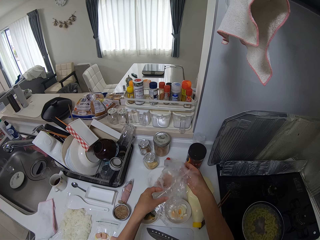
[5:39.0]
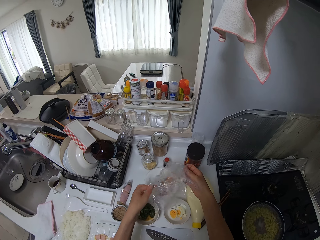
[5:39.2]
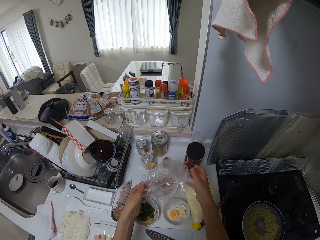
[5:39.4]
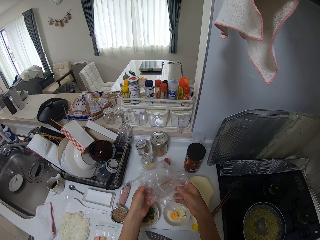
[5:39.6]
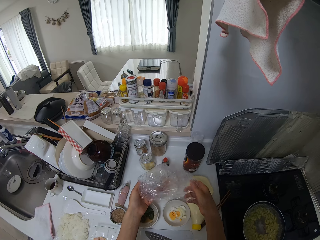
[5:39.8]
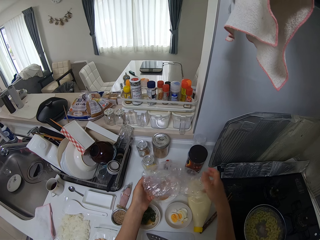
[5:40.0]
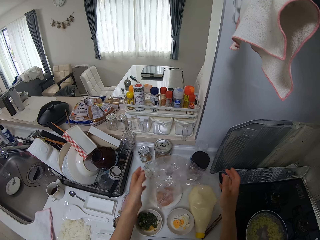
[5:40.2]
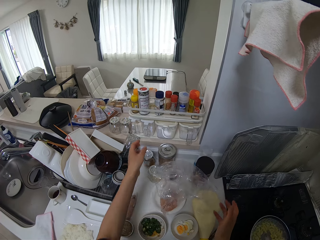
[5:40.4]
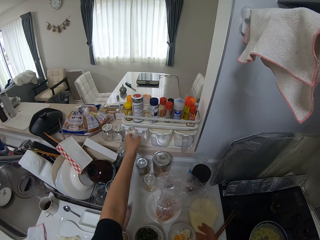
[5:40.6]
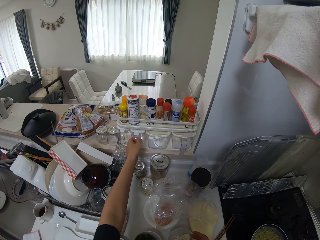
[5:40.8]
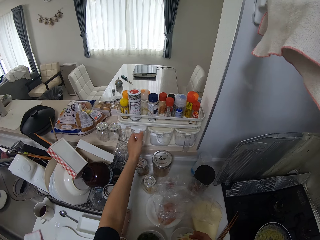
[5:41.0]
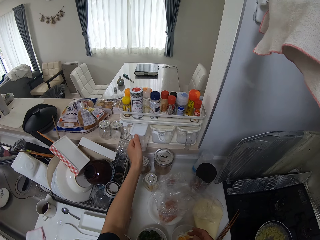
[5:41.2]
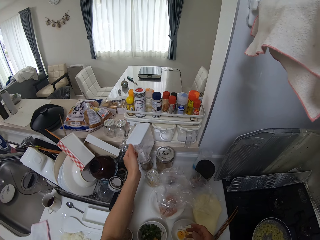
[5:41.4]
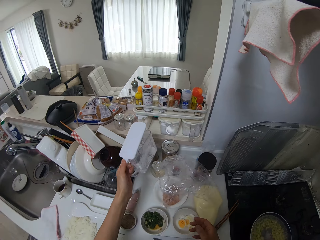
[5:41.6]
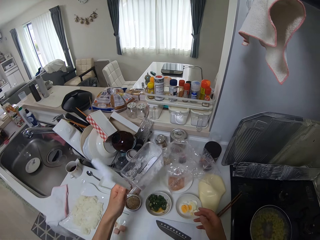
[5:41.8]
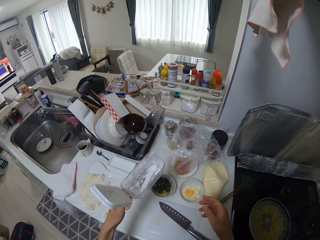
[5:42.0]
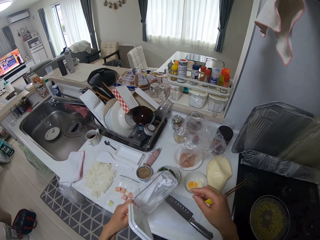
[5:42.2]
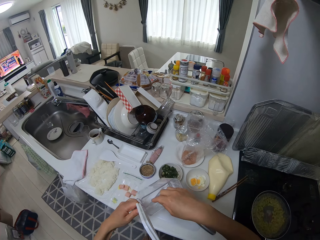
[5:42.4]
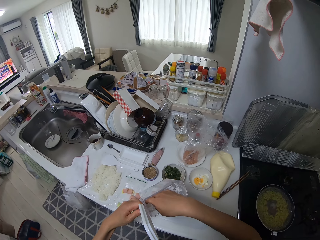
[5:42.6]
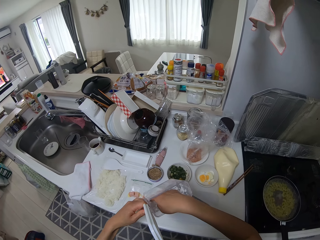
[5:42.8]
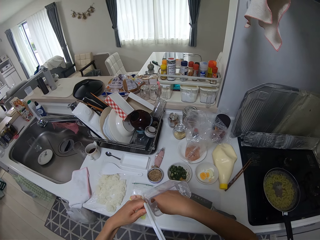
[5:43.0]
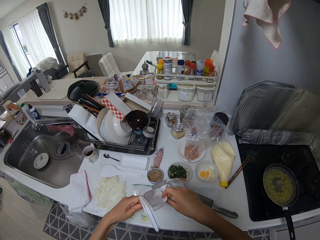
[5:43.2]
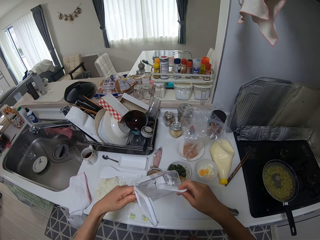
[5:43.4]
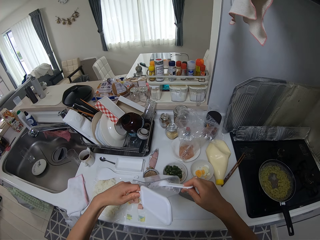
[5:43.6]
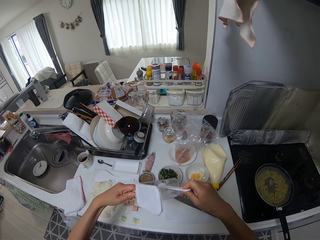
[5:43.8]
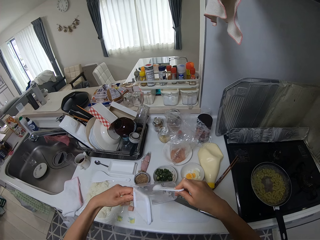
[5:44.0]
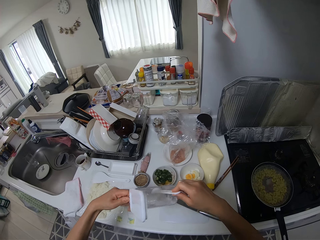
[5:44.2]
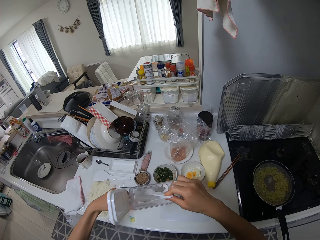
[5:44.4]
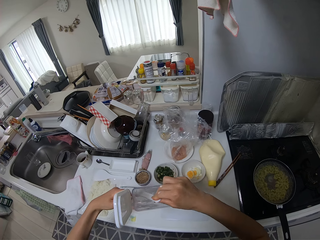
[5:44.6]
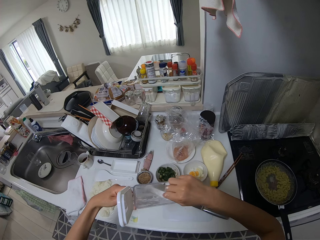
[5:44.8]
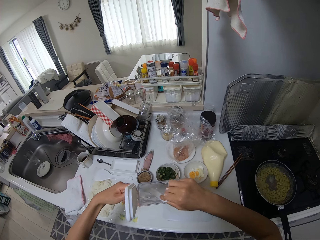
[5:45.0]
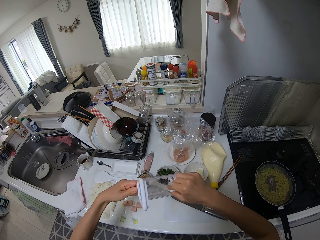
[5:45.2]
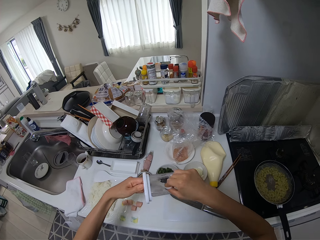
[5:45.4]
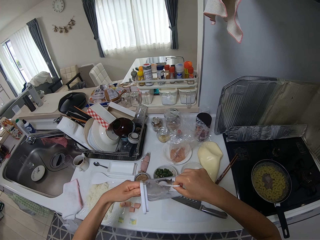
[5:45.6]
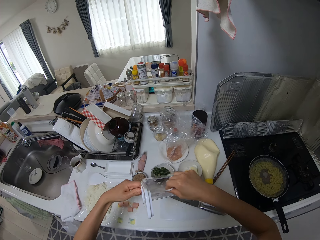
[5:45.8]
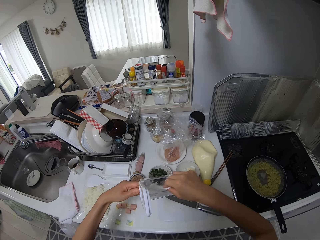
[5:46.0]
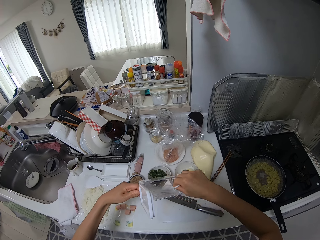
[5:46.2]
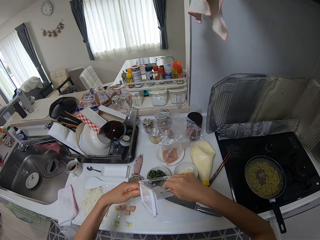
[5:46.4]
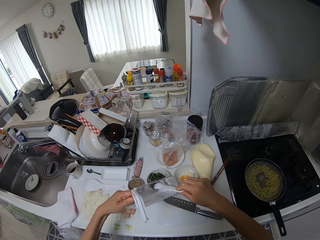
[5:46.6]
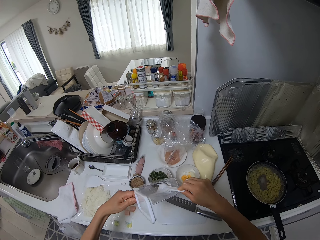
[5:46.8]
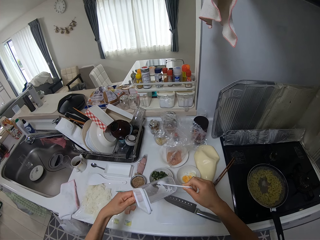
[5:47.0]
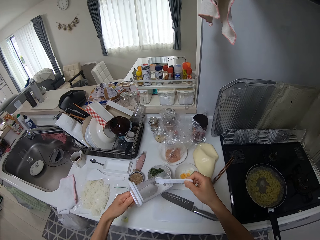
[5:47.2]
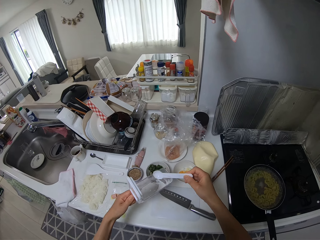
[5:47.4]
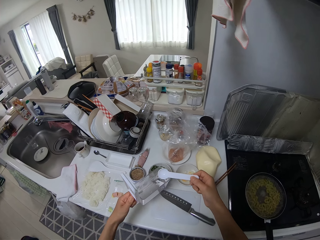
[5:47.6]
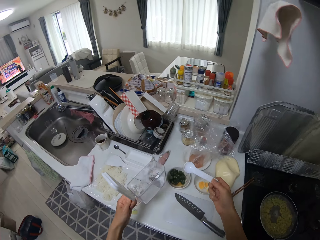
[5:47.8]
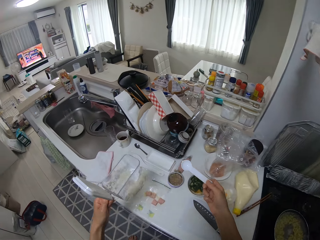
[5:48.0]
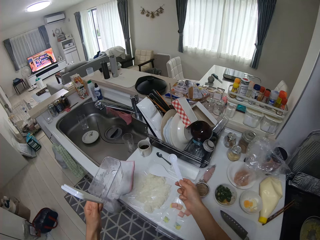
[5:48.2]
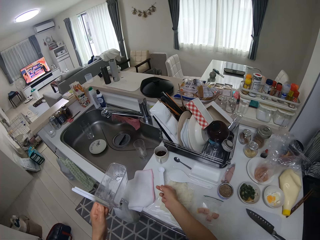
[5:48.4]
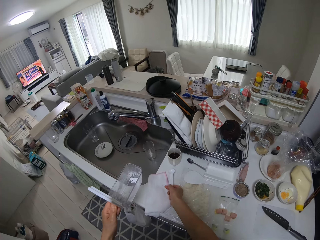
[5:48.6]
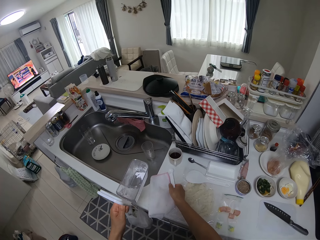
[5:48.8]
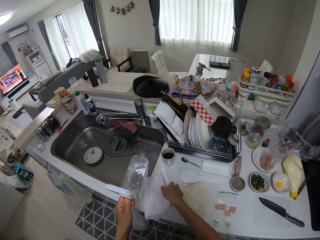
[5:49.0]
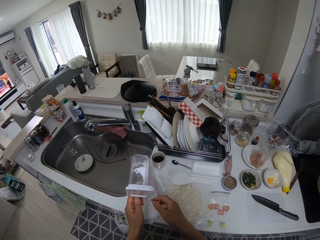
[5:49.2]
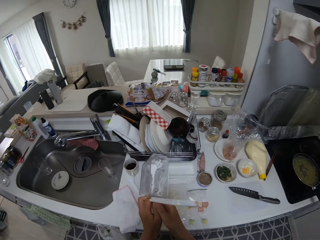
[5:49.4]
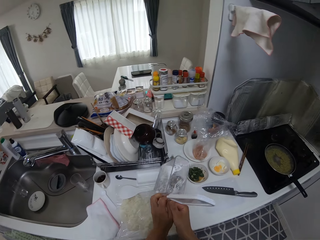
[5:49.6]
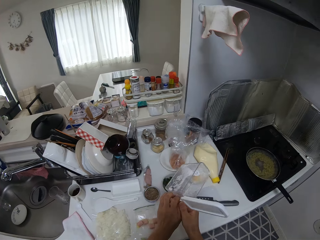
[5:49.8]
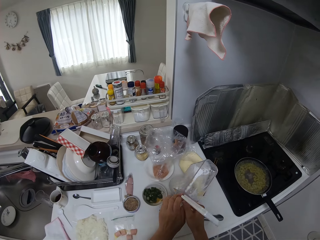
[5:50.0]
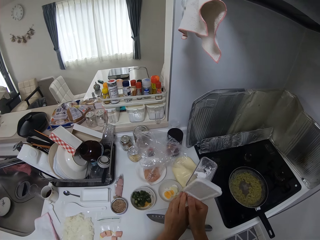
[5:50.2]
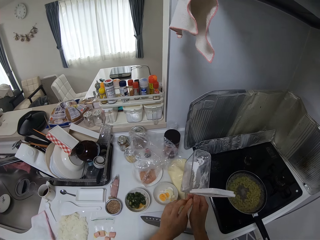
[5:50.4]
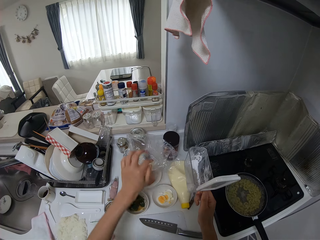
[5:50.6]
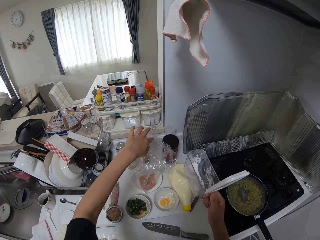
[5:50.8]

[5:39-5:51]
The camera wearer picks up a box container from the counter with her left hand. She opens the box container with her left hand. She picks up a spoon in the box container. She shakes the box container with her left hand. She removes the flour on the box container with the spoon. She drops the spoon on the kitchen surface. She passes the box container from her left hand to her right hand.

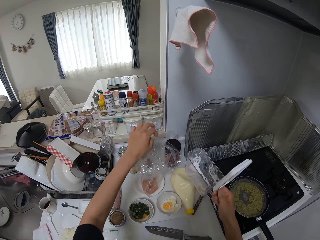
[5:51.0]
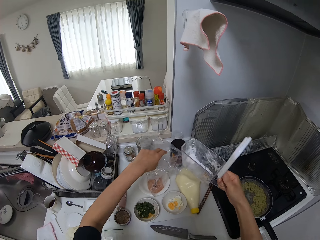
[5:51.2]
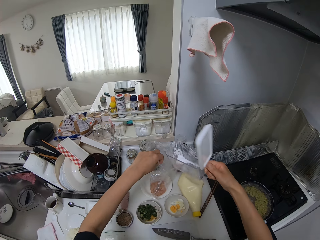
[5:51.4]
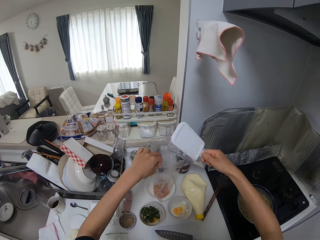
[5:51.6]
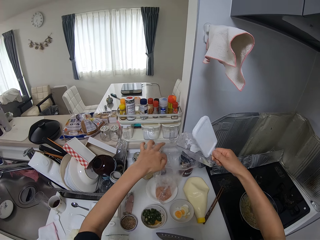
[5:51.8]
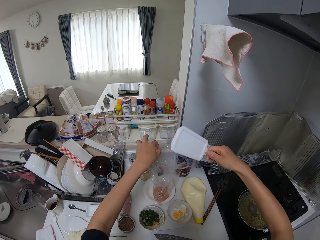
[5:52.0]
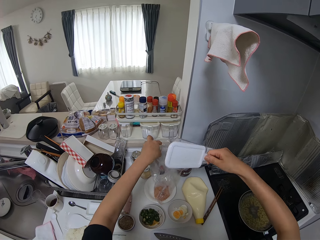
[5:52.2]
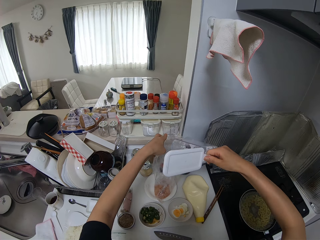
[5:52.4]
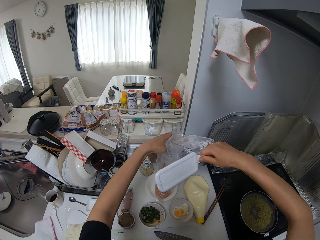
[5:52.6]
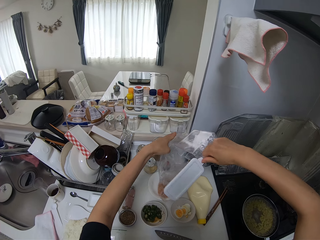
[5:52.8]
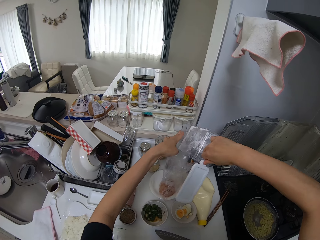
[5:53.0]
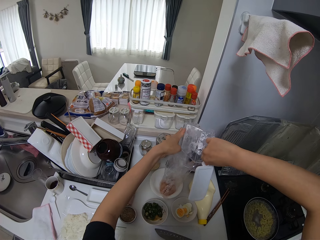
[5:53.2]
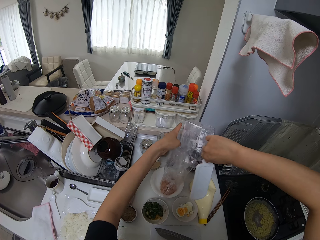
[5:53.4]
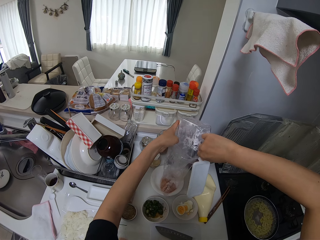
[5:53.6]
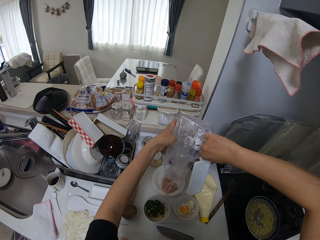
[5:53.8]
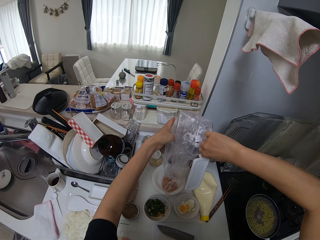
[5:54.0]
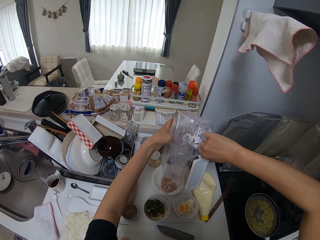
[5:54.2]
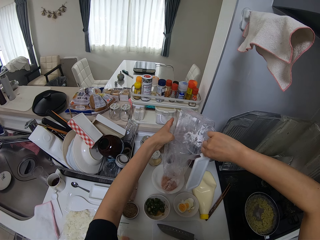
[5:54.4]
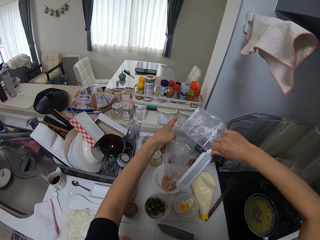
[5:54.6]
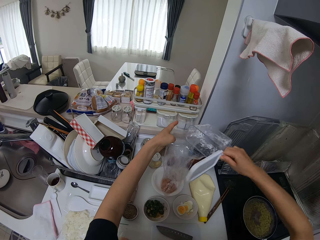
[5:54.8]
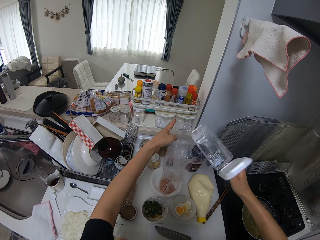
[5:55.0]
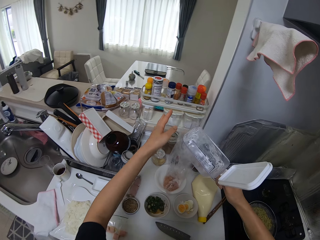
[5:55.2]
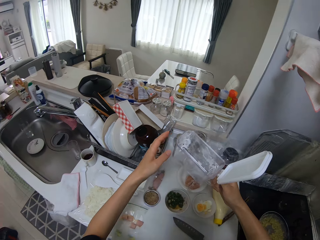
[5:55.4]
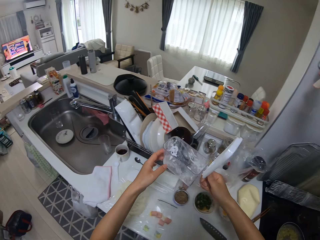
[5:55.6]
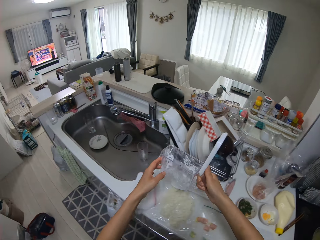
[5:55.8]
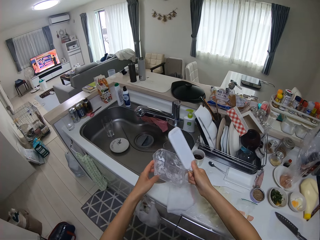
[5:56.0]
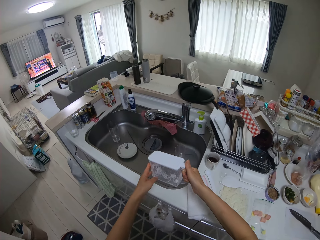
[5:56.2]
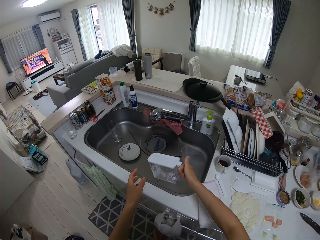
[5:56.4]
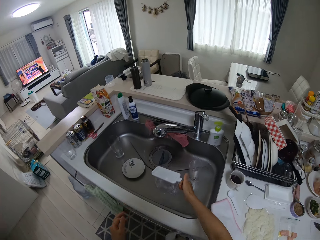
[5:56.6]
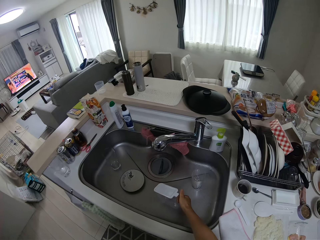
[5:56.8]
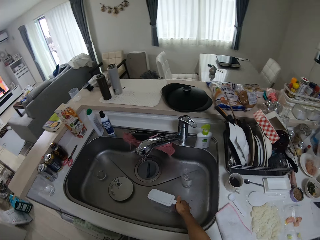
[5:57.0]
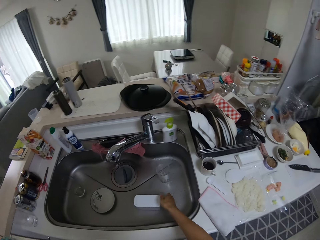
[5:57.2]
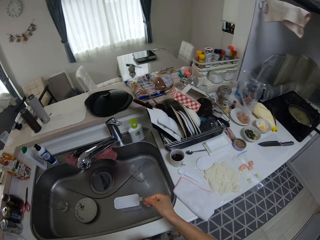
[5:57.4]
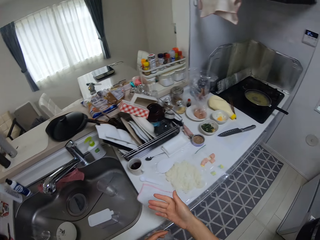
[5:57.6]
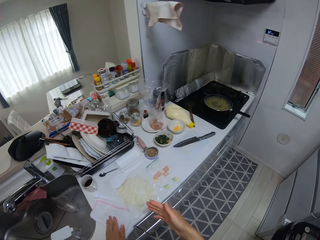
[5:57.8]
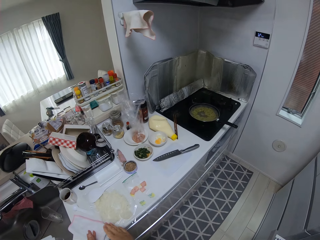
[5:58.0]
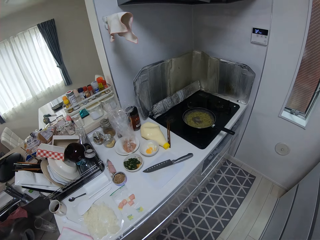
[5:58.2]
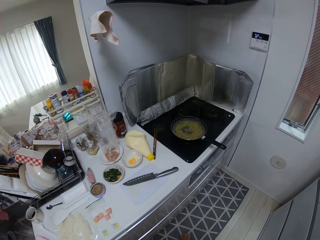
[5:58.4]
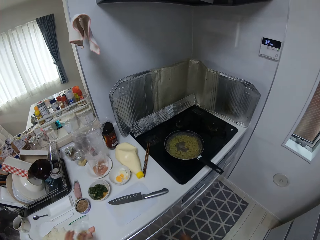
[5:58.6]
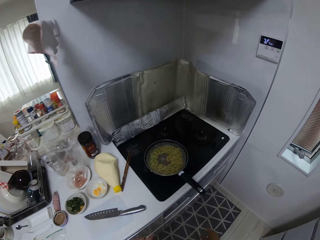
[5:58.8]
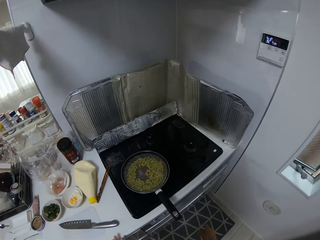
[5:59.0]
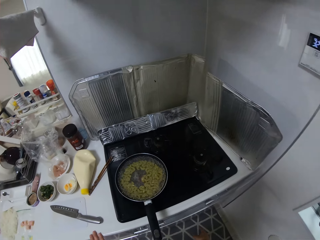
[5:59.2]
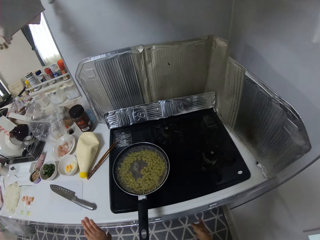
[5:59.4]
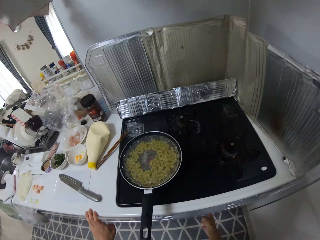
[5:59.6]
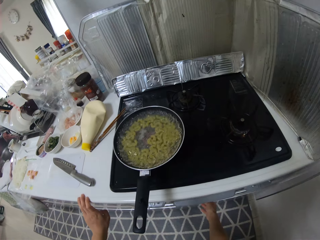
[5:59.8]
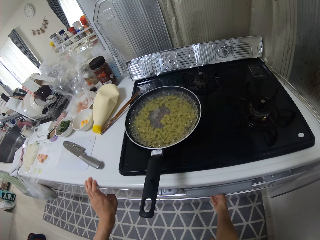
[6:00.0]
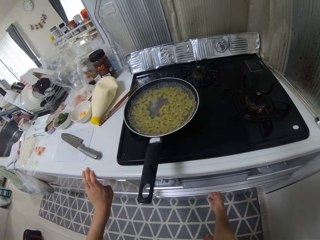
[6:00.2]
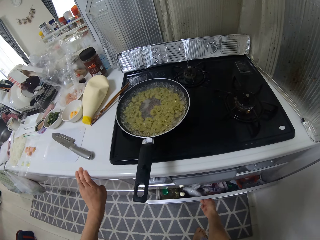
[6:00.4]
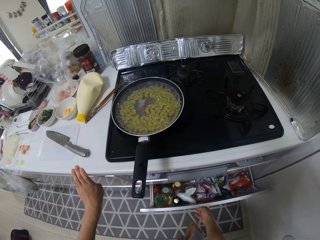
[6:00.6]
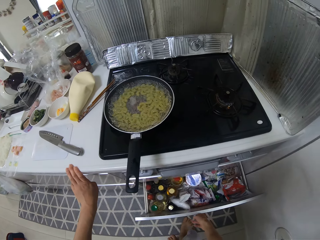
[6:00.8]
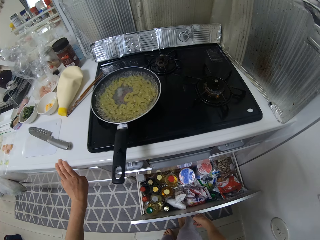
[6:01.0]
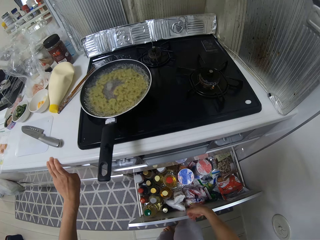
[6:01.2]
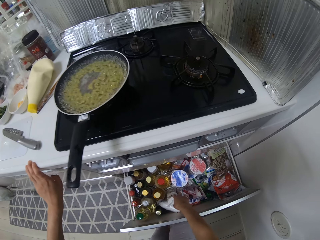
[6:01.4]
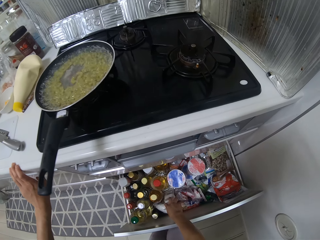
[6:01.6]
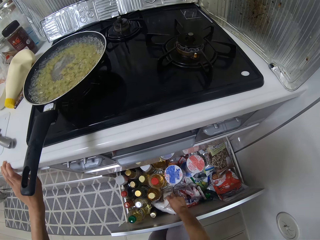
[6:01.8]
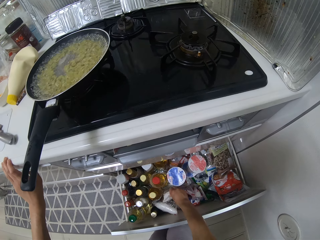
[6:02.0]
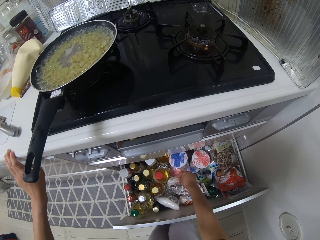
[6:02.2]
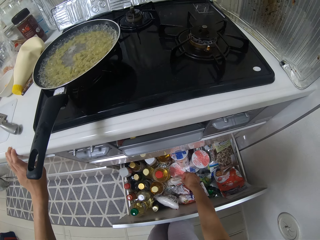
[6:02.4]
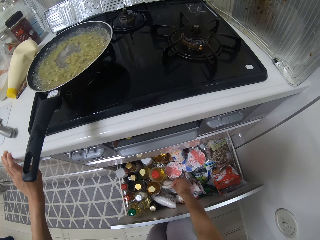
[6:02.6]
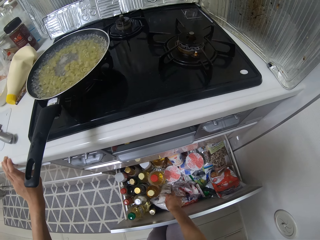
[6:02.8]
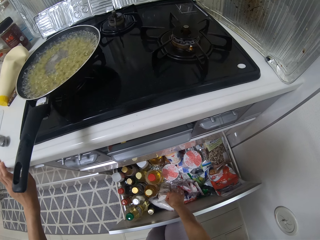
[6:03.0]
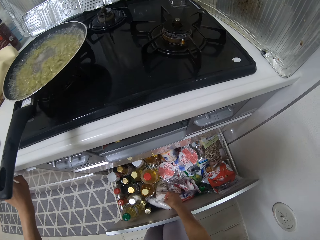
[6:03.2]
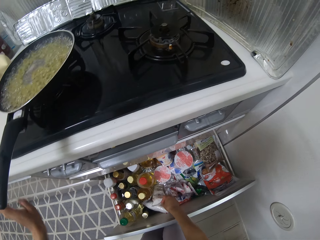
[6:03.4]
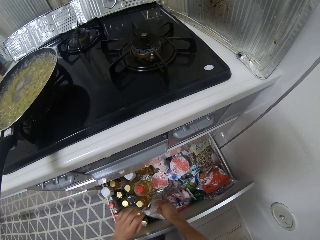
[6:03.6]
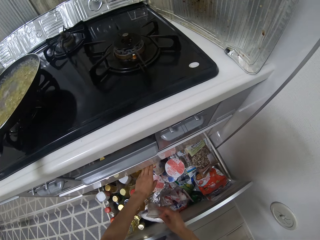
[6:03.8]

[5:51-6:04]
The camera wearer opens the nylon with her left hand. She pours powder from the box container into the nylon with the meat. She closes the box container with her right hand. She drops the box container in the wash sink. She opens the cooker drawer with her right hand. She touches the cooker with her left hand. She picks up a nylon pack of flour in the drawer.
